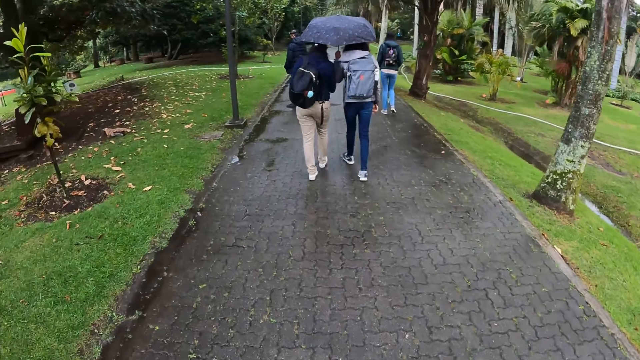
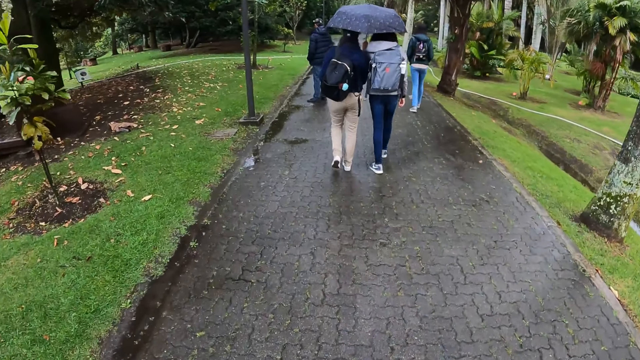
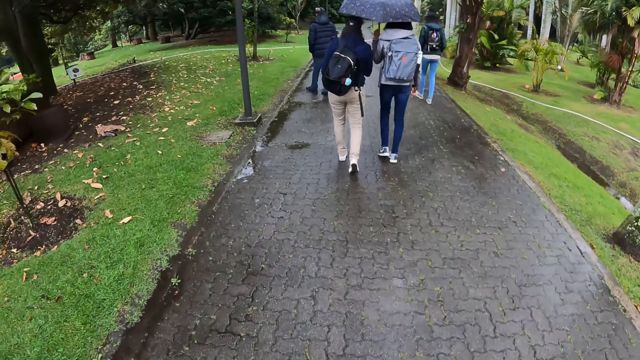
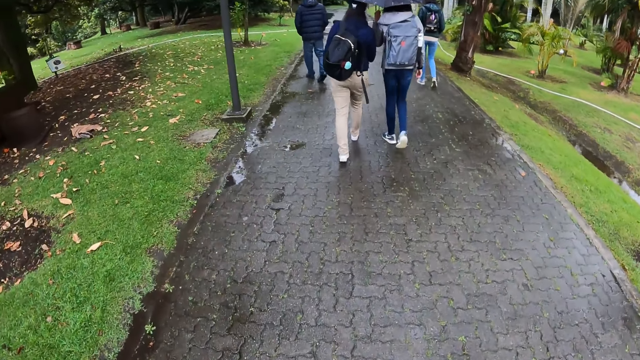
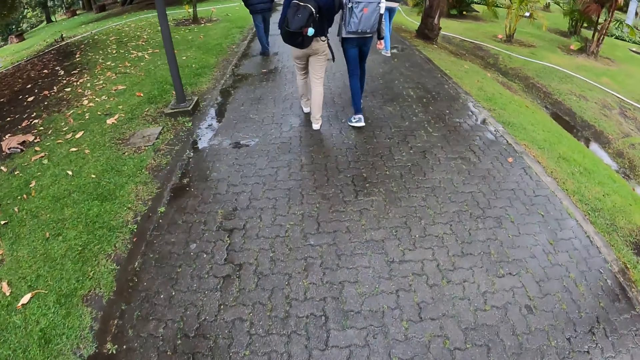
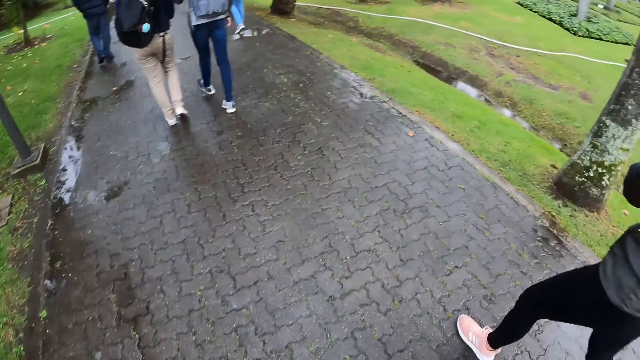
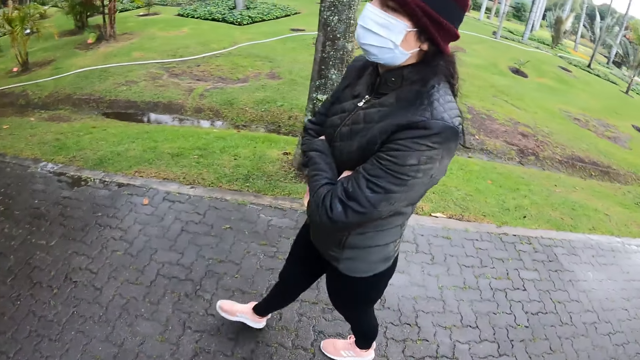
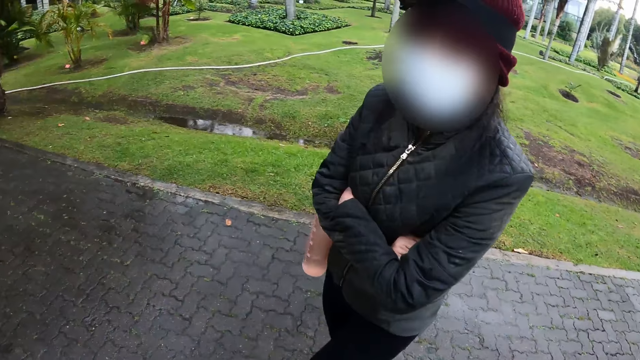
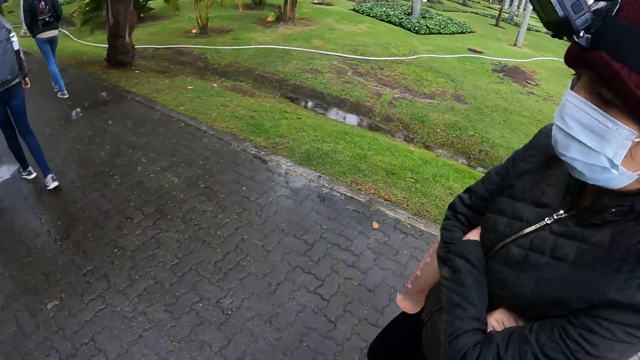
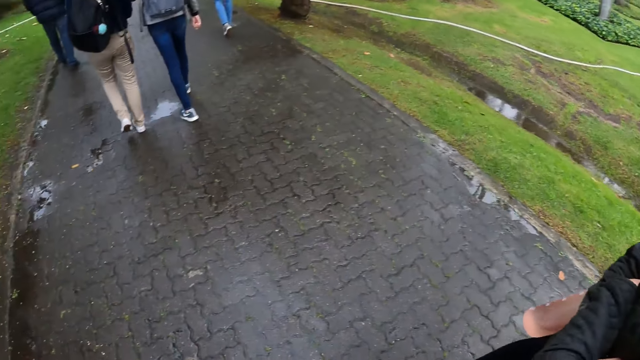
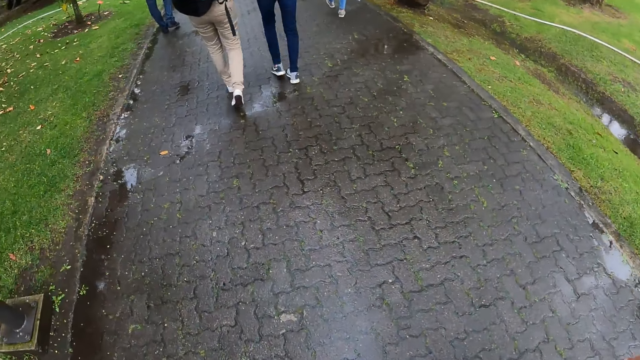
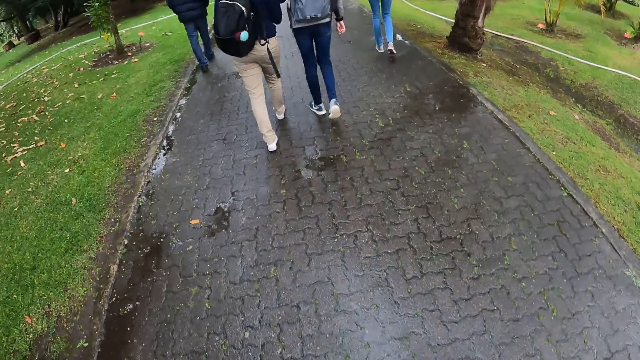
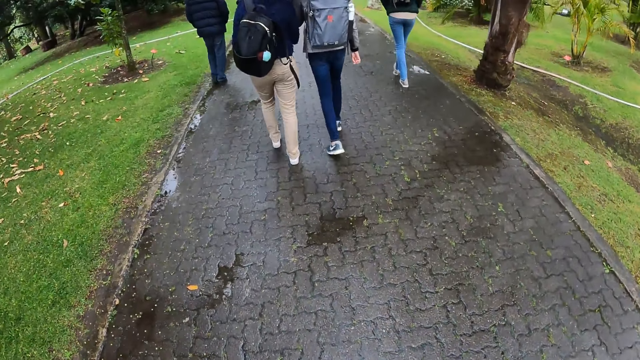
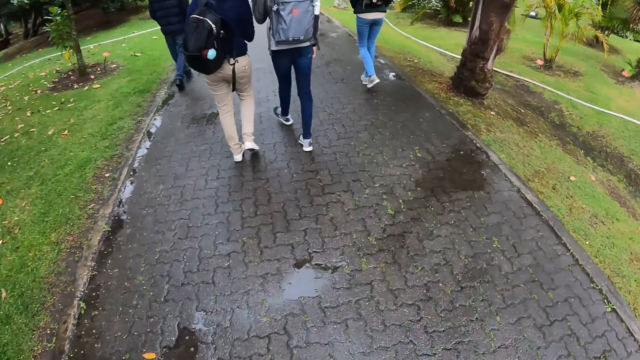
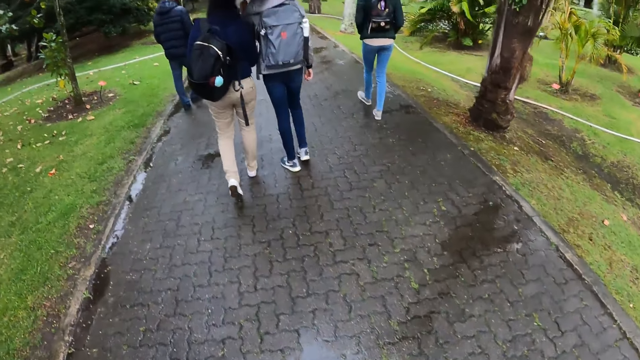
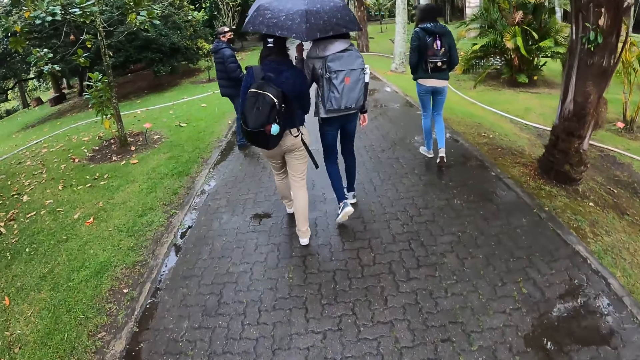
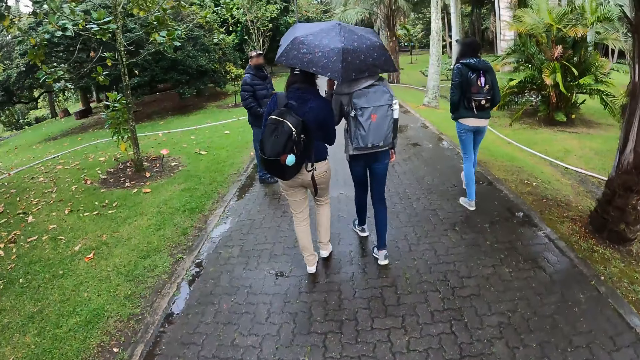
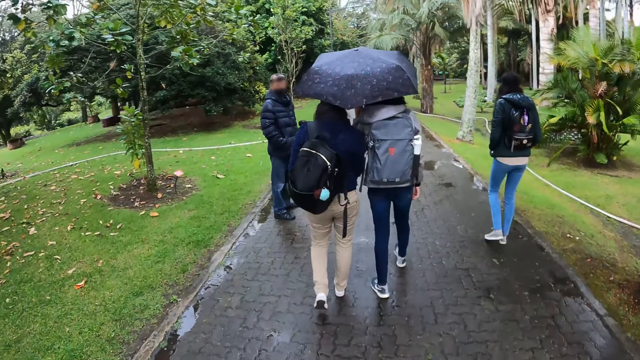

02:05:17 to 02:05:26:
The camera wearer looks at a lady.

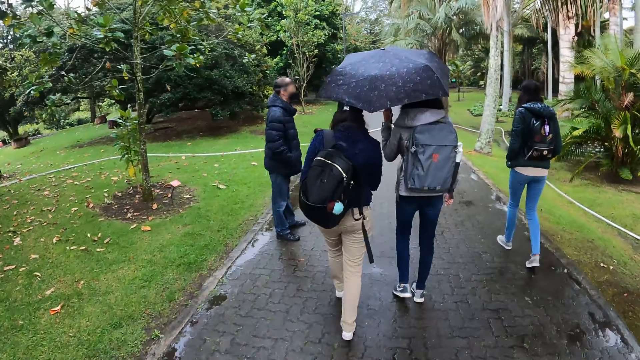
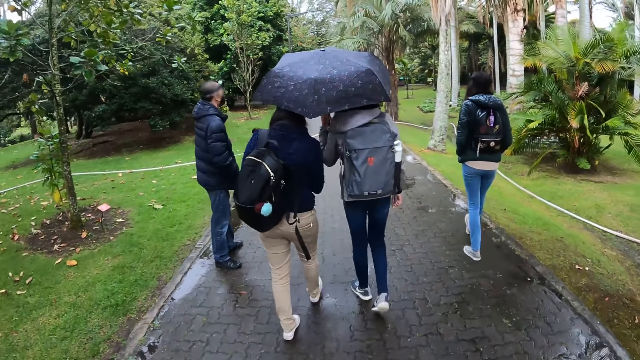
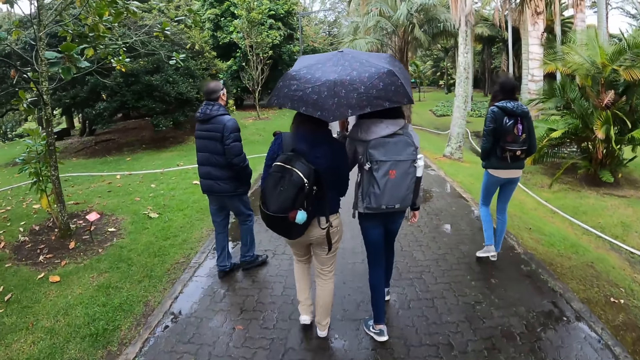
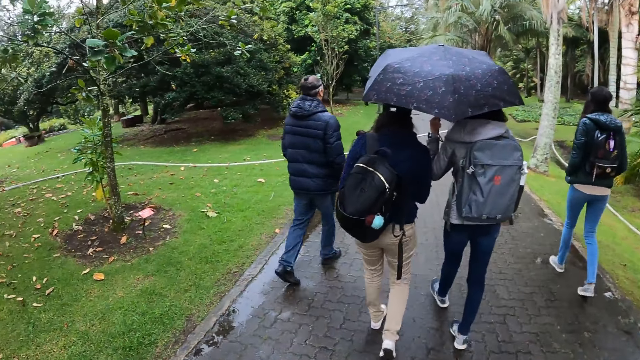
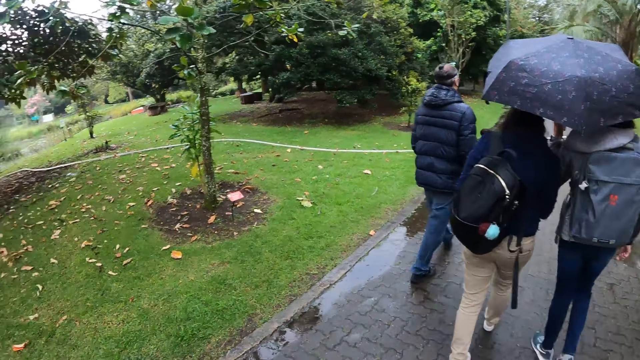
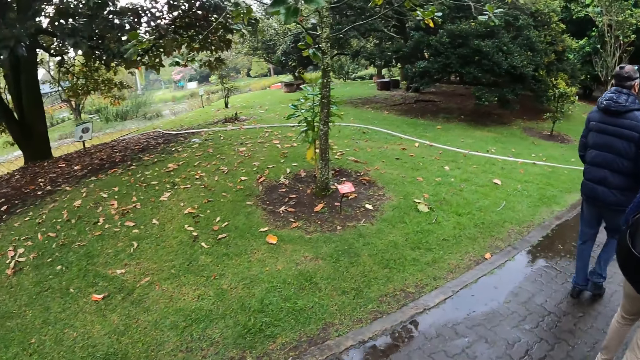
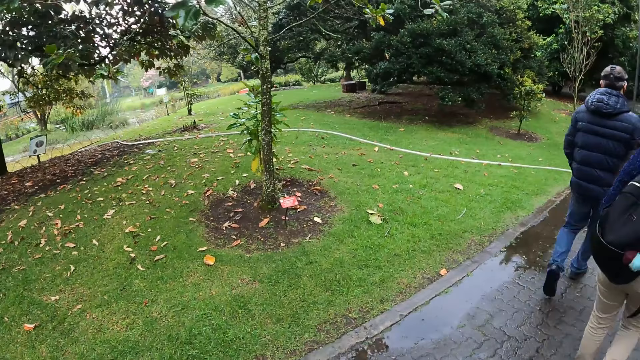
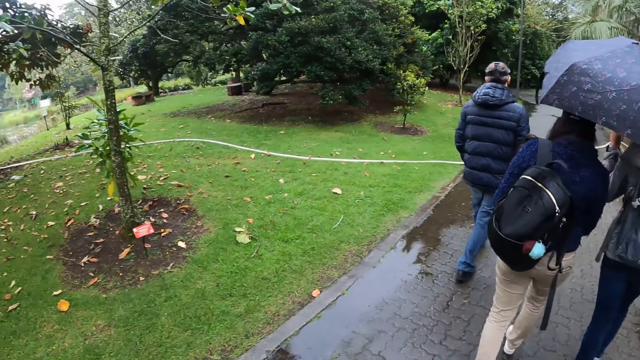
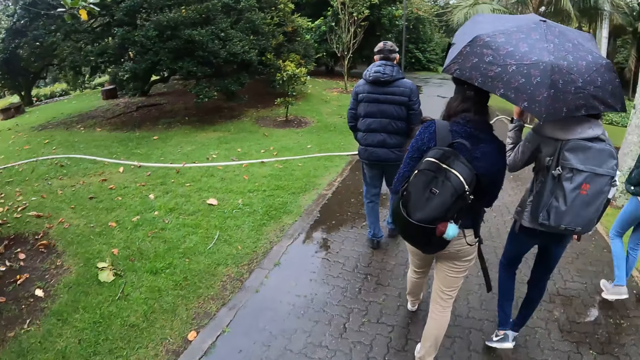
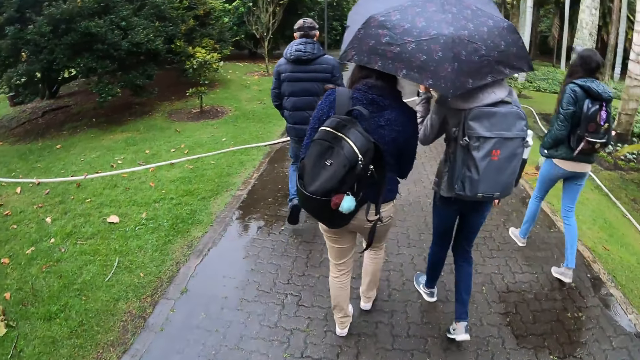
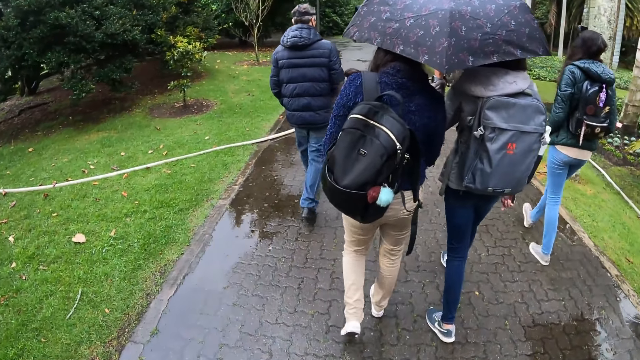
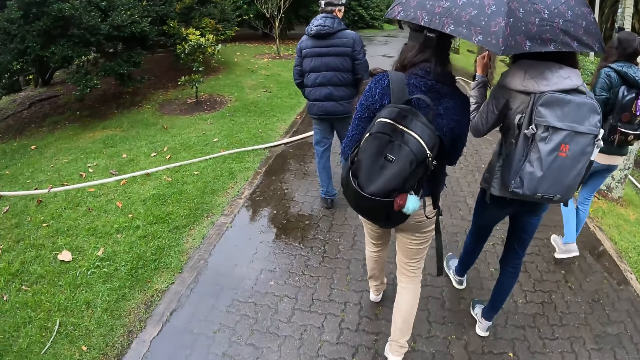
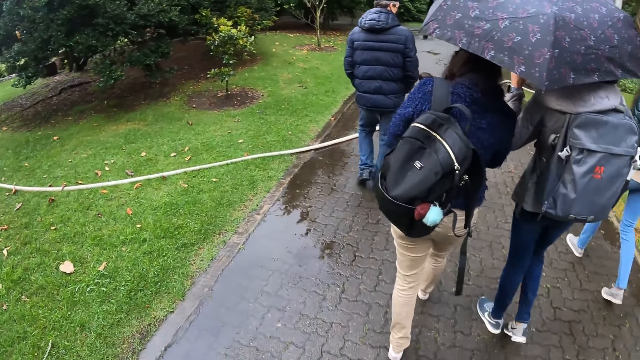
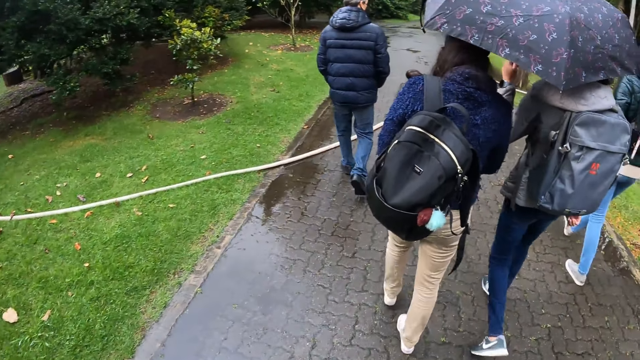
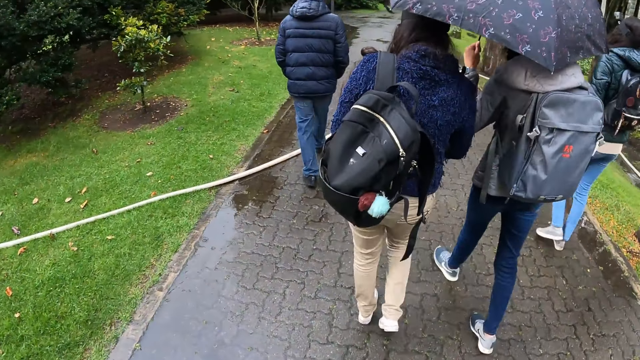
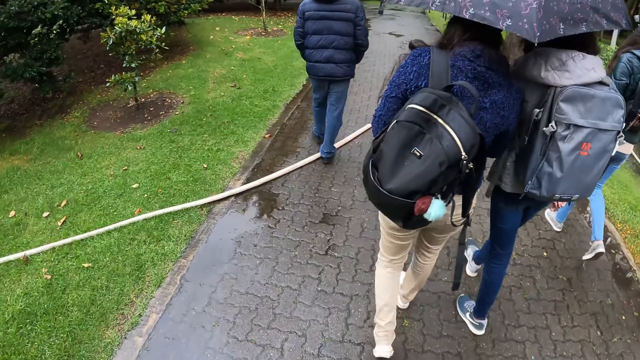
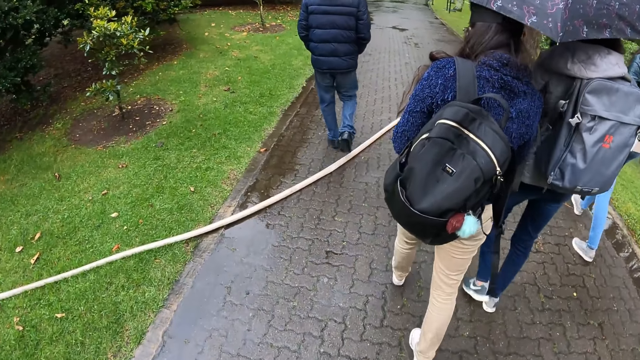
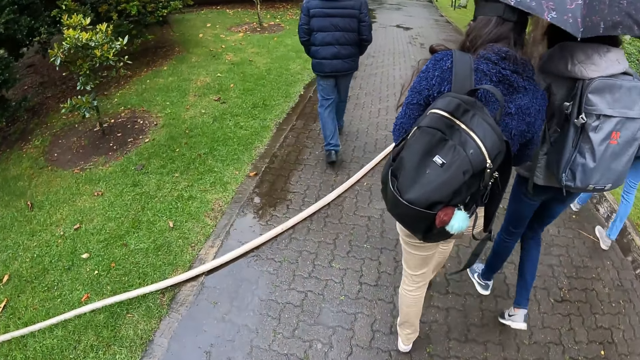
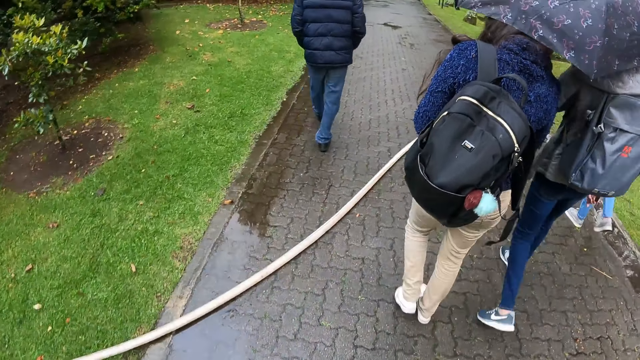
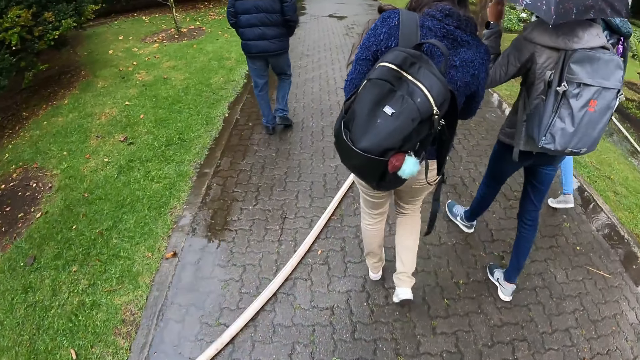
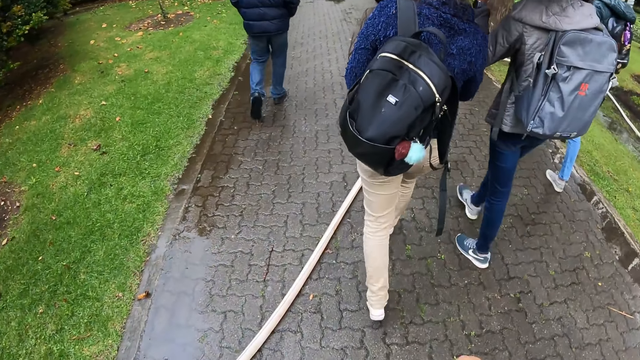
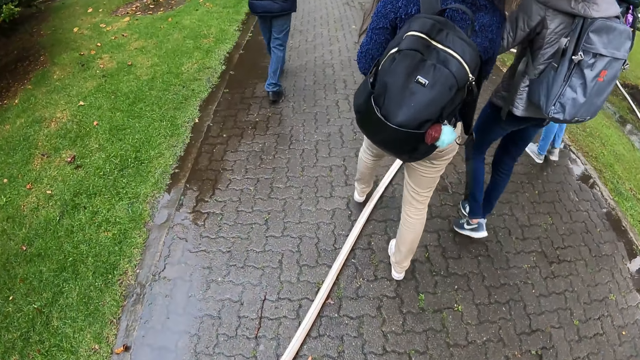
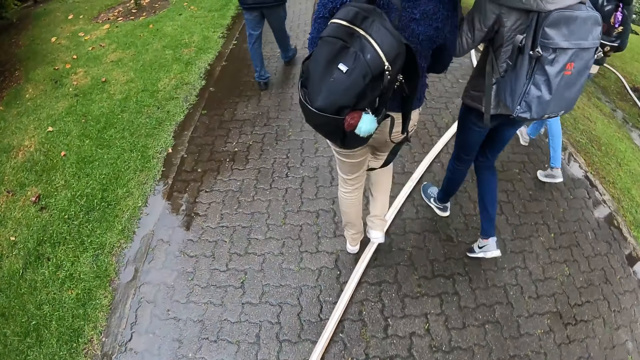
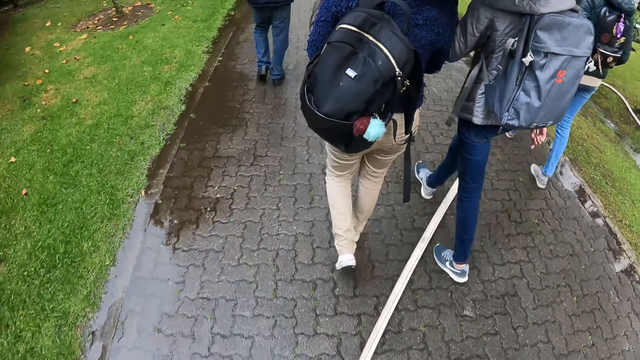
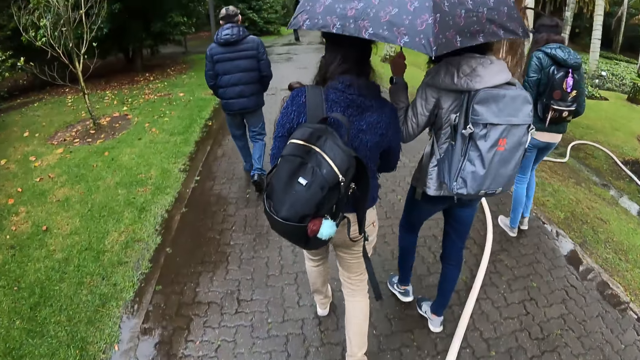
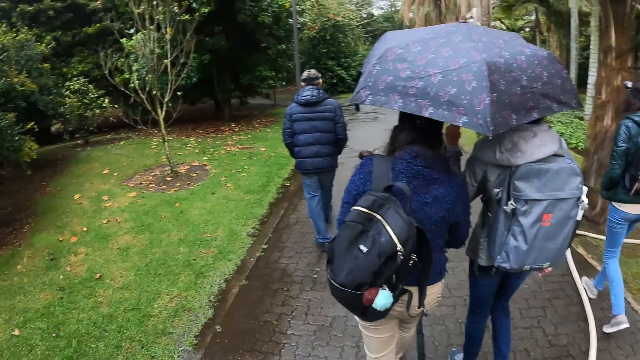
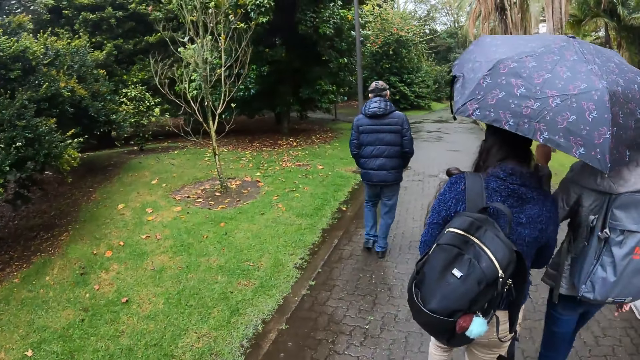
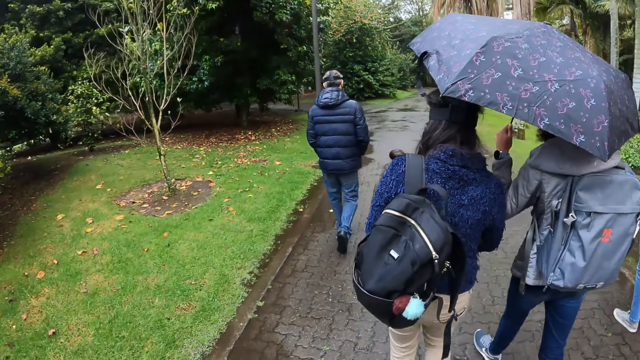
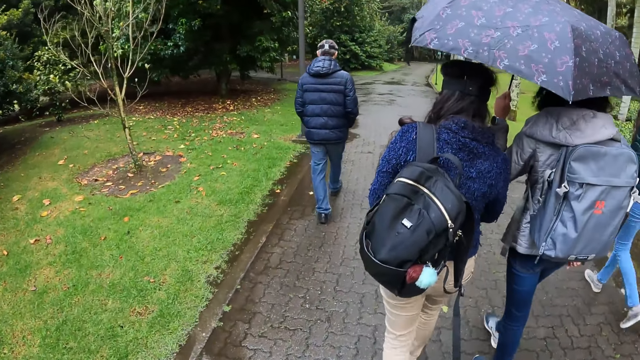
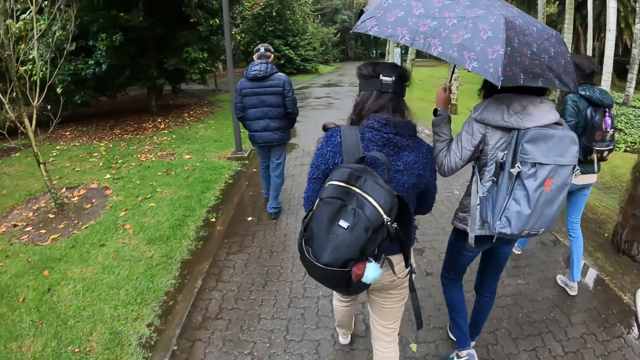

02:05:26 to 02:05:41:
The camera wearer looks around. A man crosses a hose pipe on the road. The camera wearer crosses the hose pipe on the road with the group of people.
